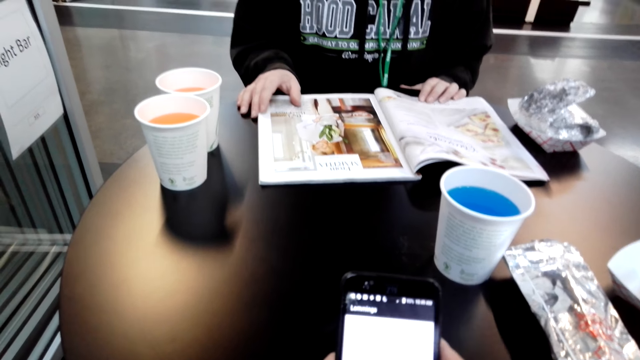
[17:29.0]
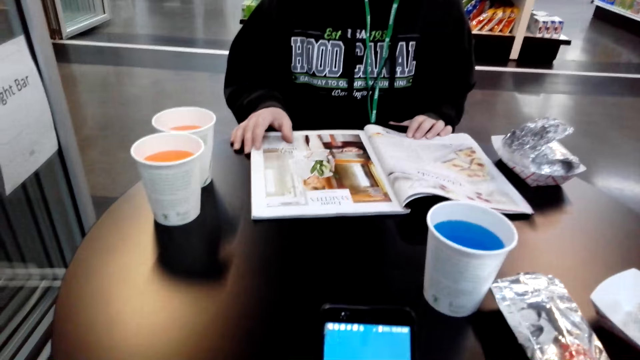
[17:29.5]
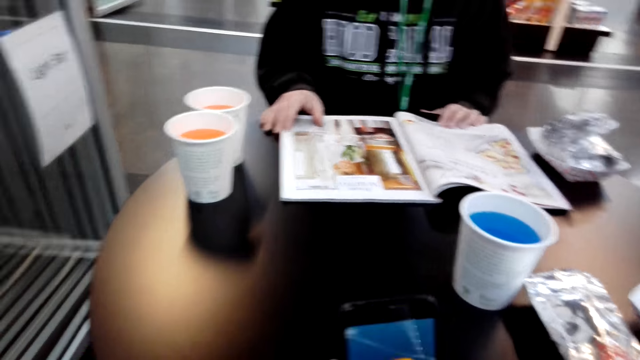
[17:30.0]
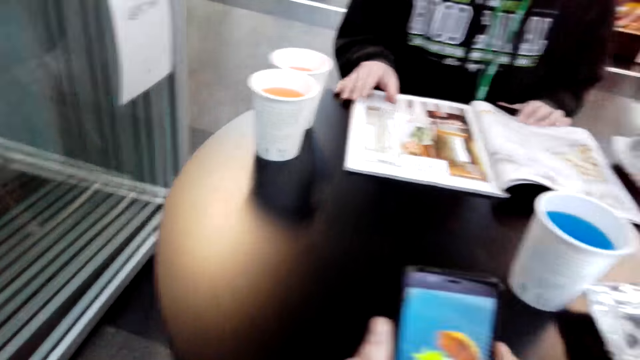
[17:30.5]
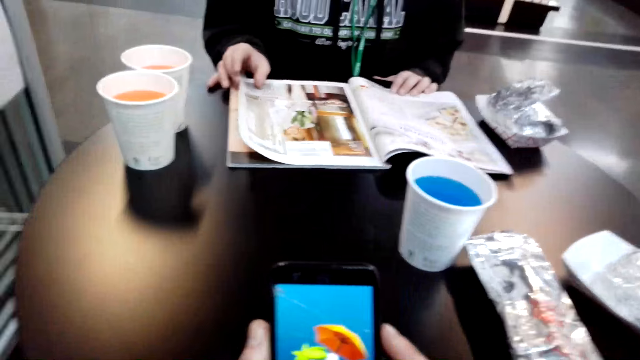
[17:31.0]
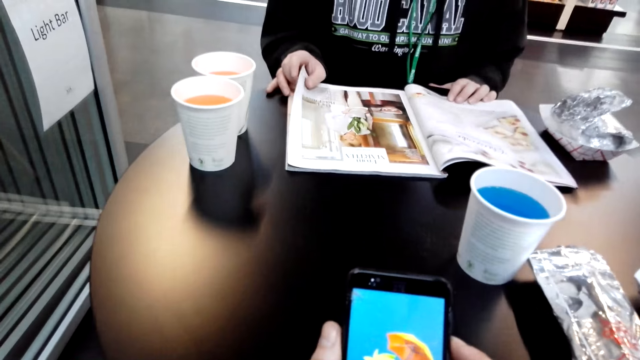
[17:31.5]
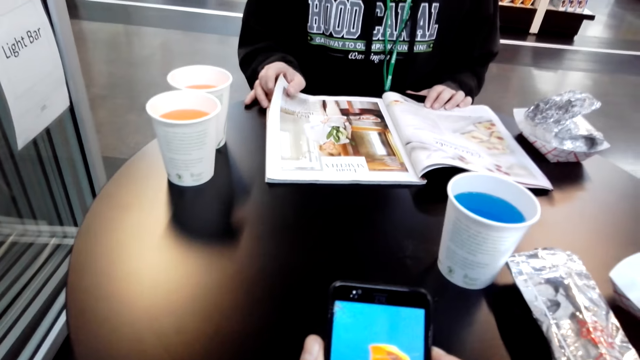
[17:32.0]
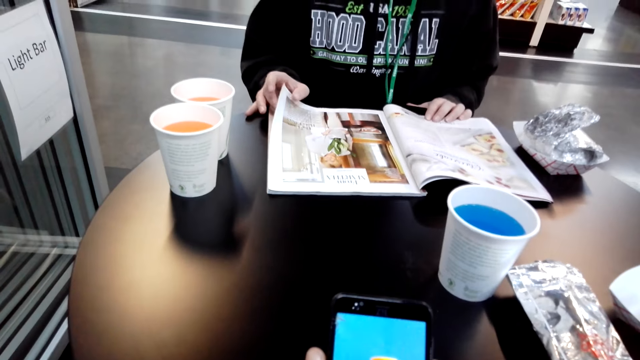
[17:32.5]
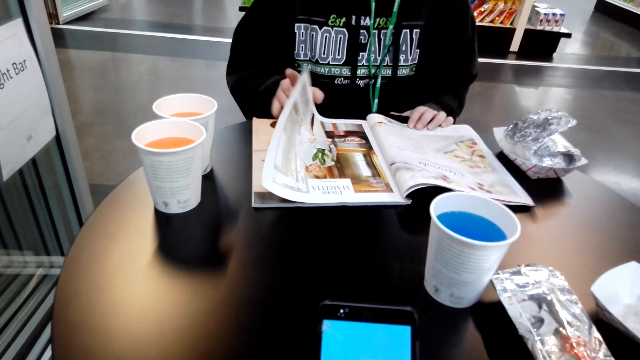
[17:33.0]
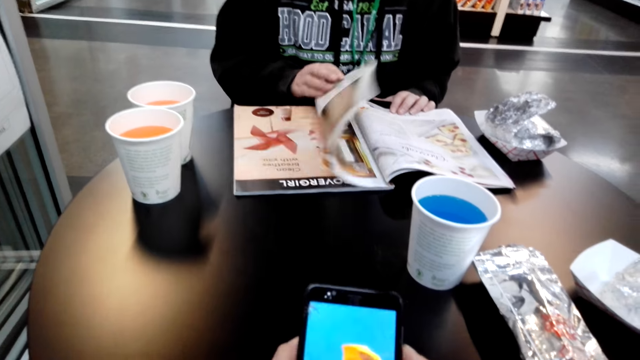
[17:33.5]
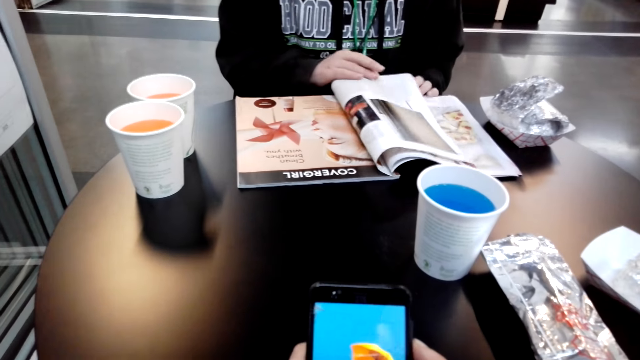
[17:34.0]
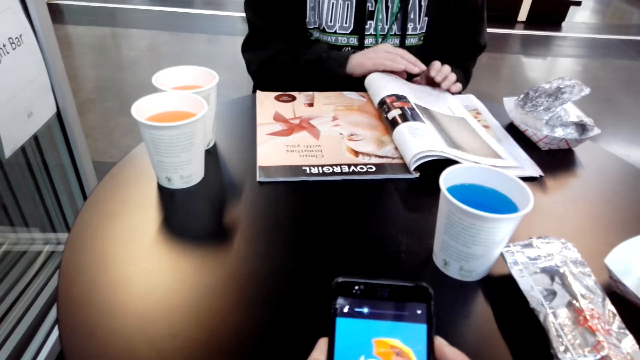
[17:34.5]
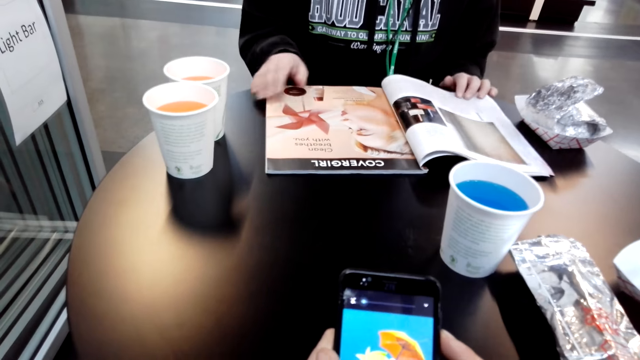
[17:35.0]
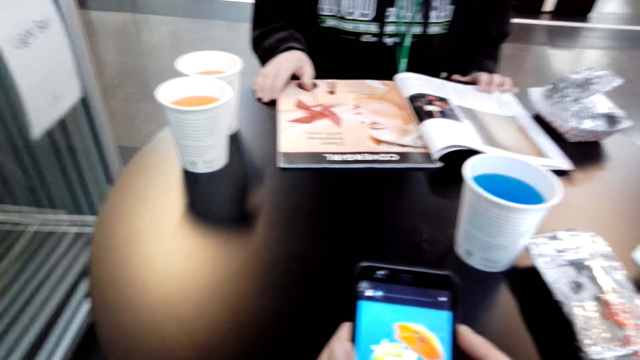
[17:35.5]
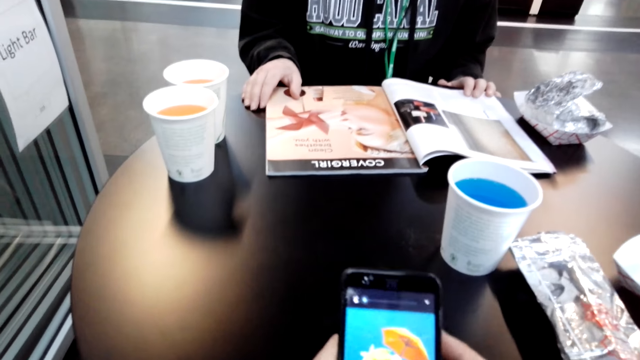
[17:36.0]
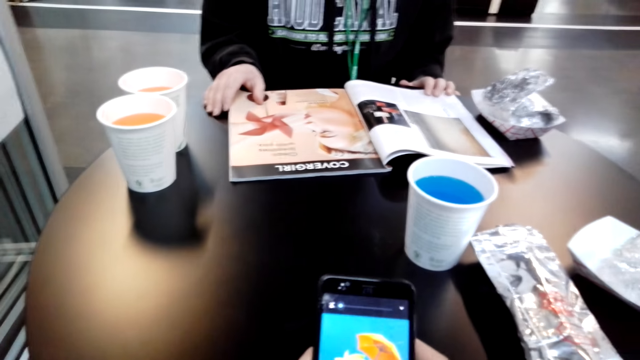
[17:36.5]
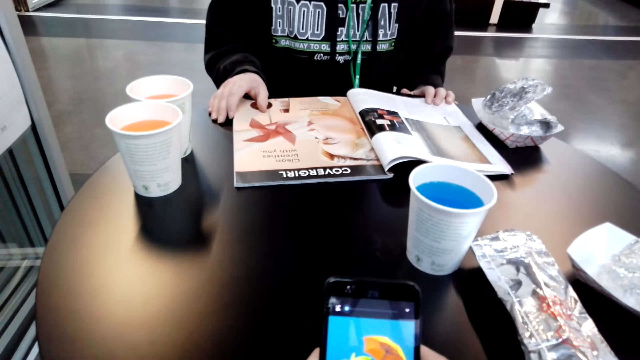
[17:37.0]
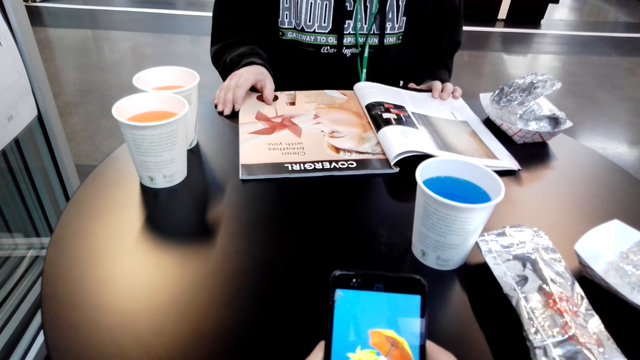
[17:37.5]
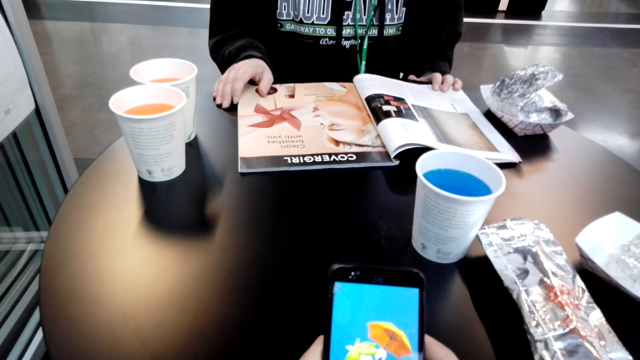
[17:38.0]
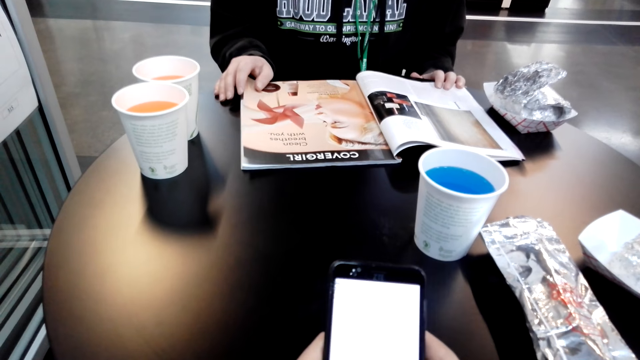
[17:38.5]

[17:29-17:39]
A woman reads the book. The camera wearer looks around. The woman flips the book, opens a magazine, and reads the magazine. The camera wearer uses a phone.

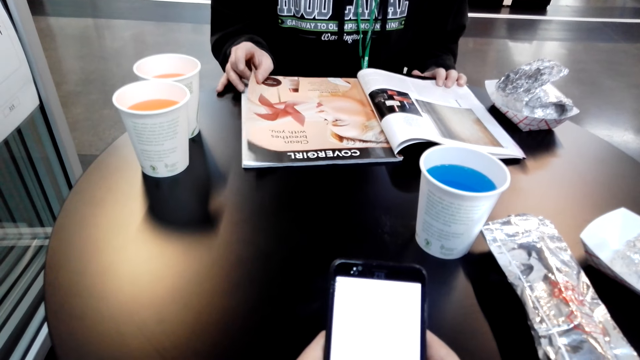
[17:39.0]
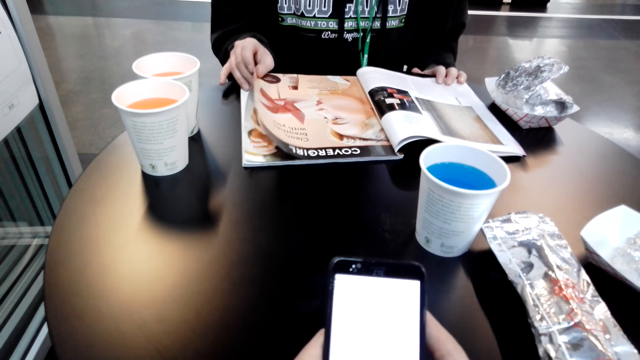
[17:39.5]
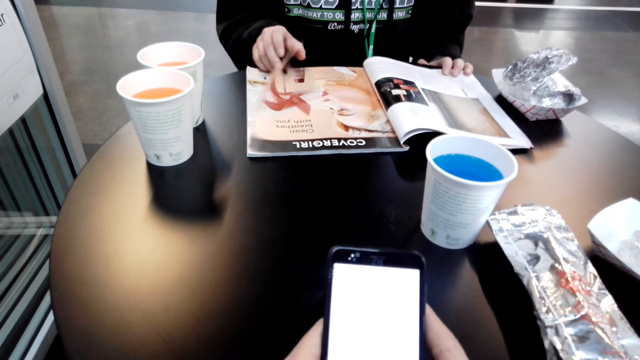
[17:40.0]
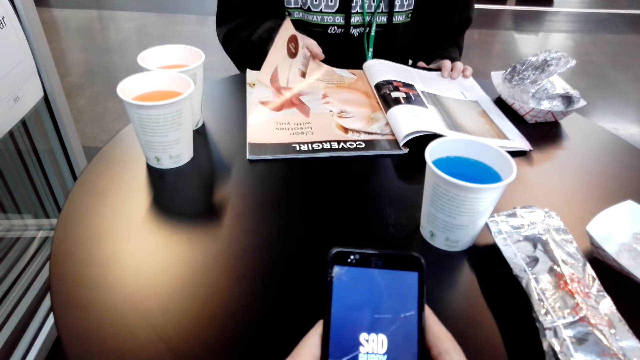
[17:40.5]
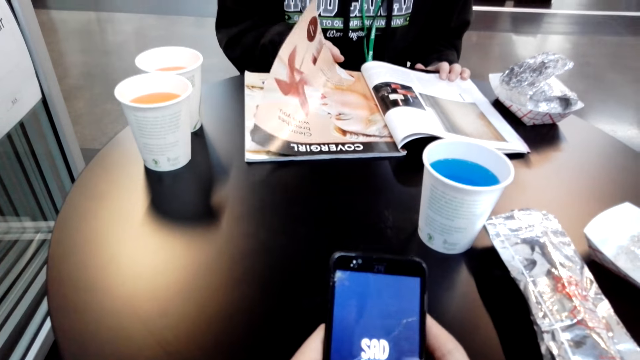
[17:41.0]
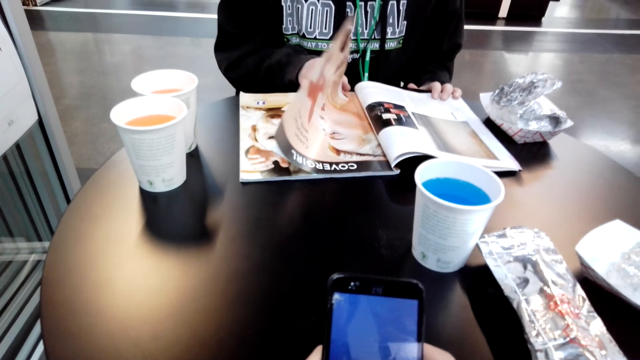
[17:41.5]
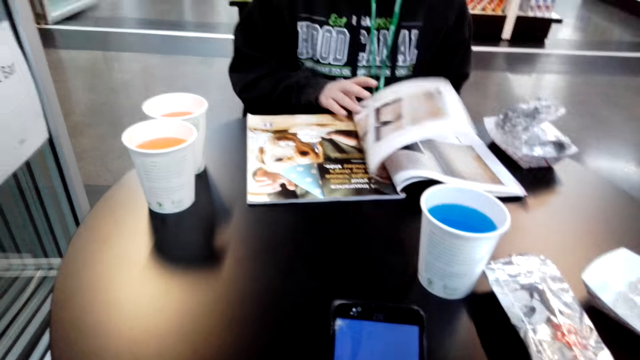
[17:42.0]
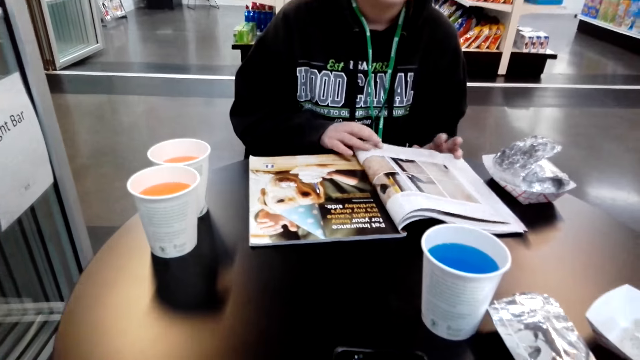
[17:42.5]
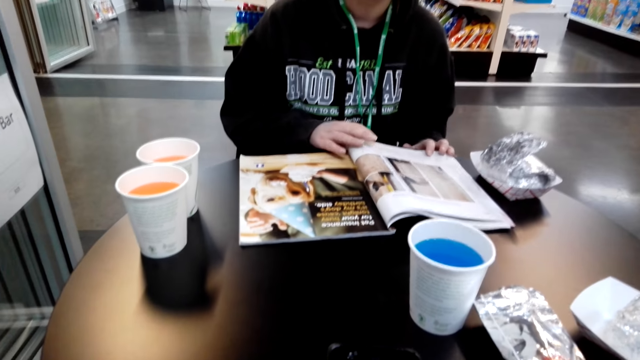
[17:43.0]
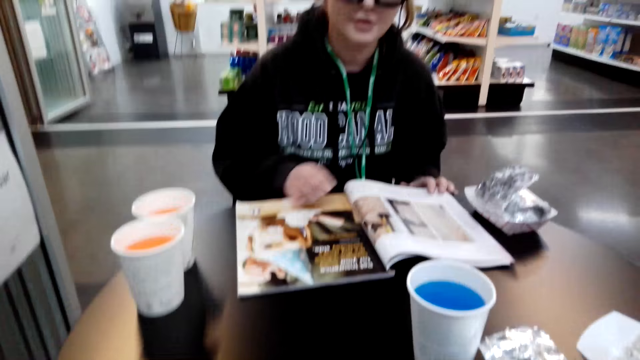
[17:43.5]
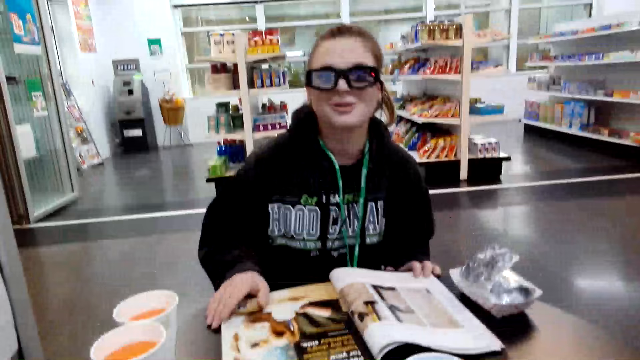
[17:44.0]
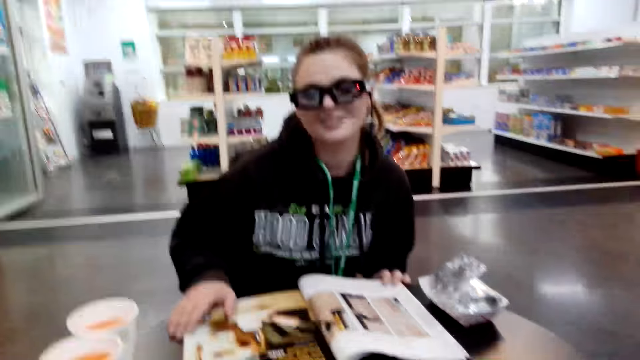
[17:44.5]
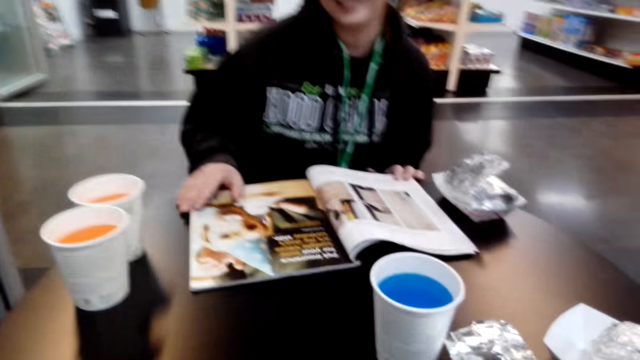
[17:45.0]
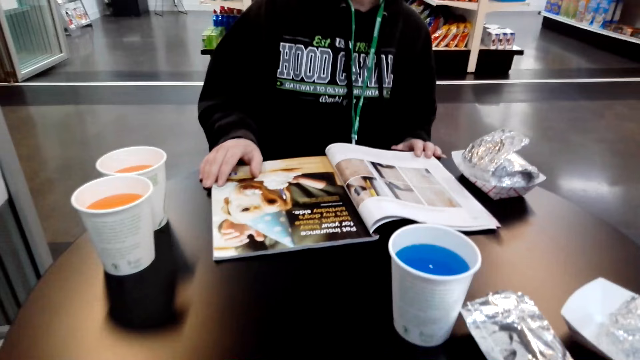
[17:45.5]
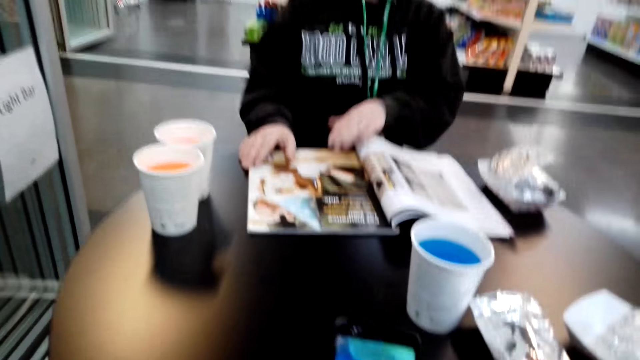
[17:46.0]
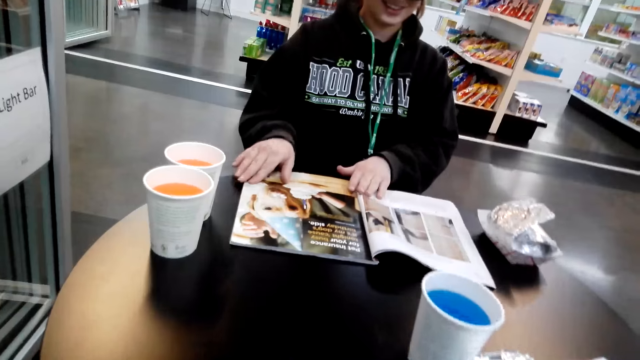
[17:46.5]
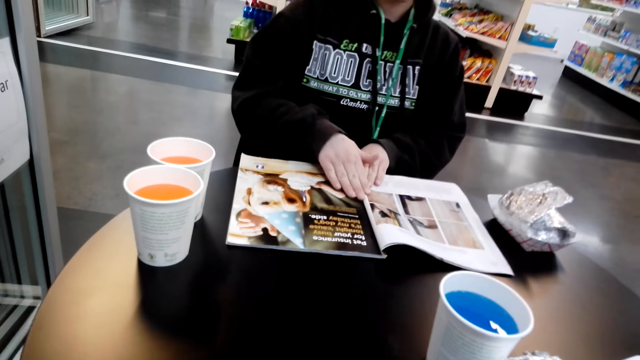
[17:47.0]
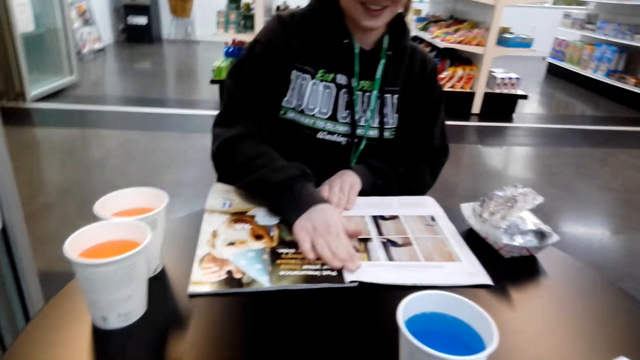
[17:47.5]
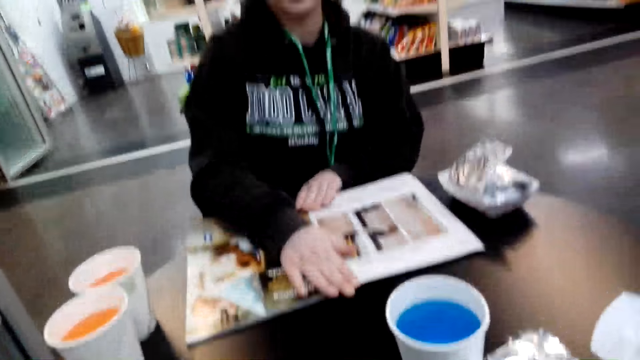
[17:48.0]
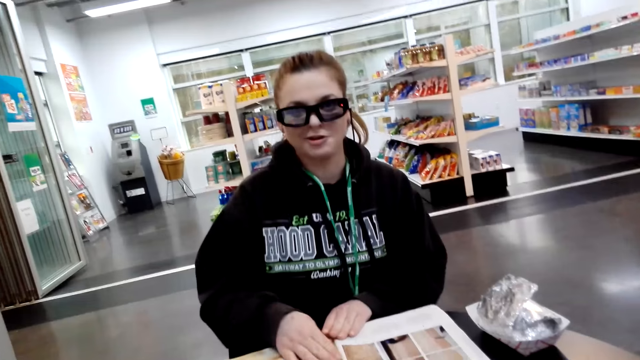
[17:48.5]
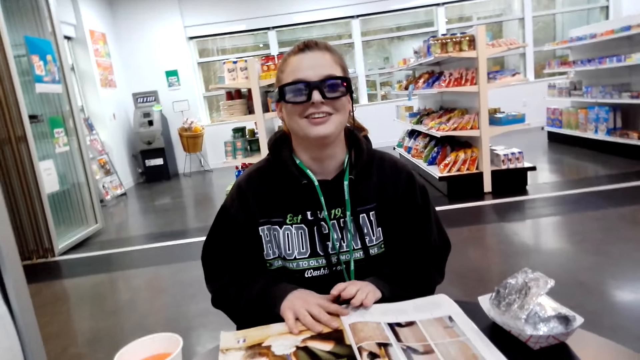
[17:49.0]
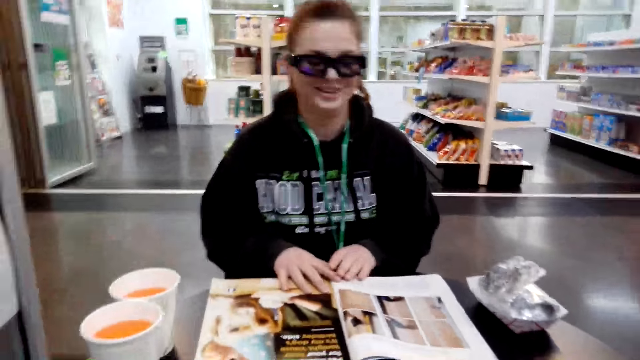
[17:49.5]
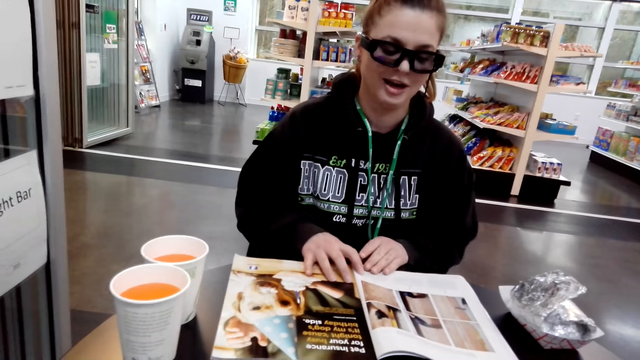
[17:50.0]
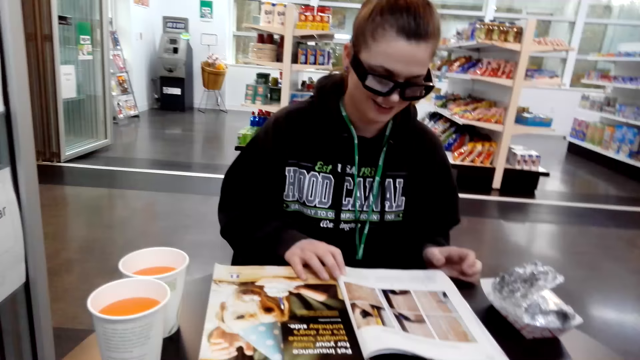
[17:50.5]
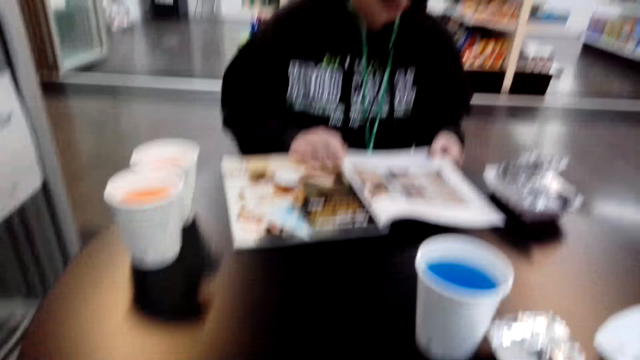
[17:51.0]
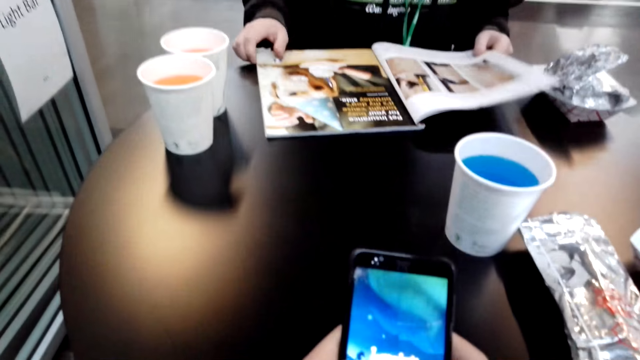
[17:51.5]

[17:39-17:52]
A woman flips the book, opens a magazine, and converses with the camera wearer. The woman touches the book, straightens the book, presses the magazine, converses with the camera wearer, and holds the book.
